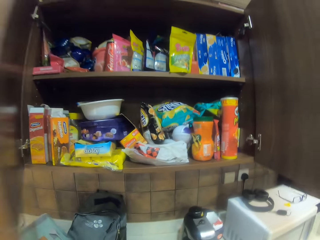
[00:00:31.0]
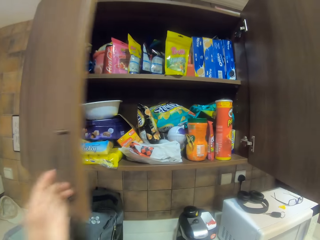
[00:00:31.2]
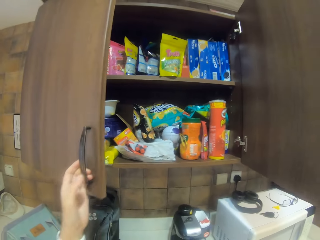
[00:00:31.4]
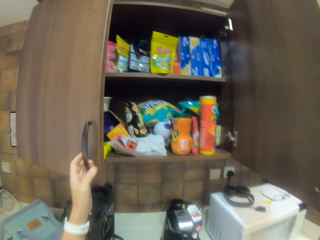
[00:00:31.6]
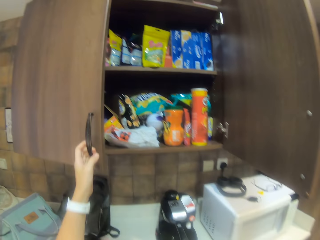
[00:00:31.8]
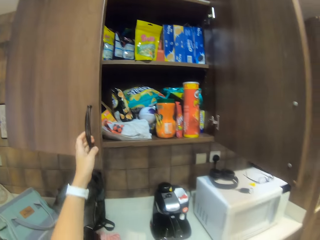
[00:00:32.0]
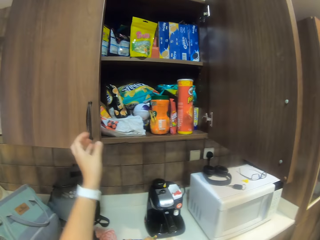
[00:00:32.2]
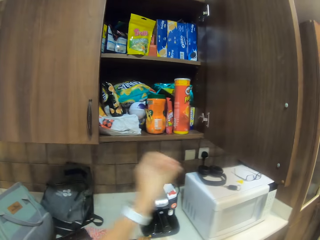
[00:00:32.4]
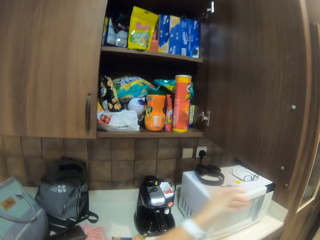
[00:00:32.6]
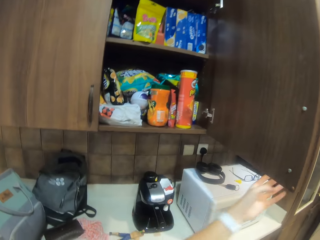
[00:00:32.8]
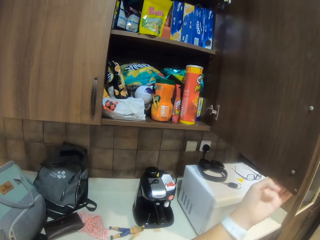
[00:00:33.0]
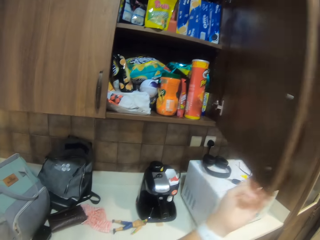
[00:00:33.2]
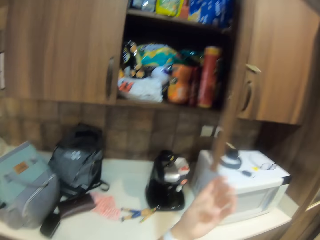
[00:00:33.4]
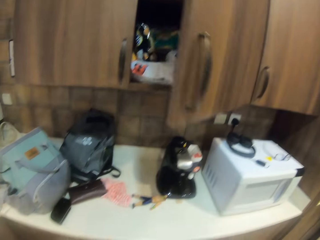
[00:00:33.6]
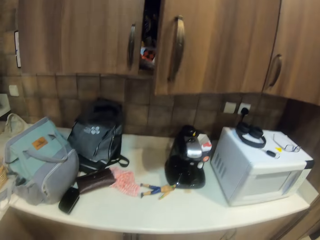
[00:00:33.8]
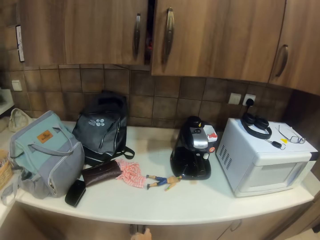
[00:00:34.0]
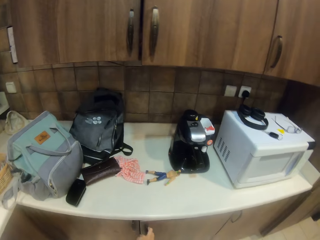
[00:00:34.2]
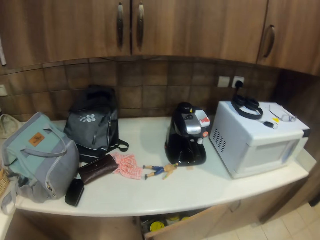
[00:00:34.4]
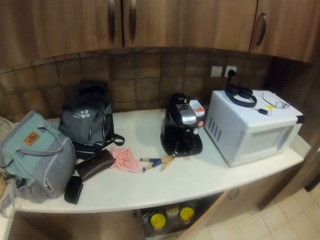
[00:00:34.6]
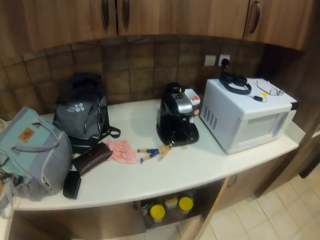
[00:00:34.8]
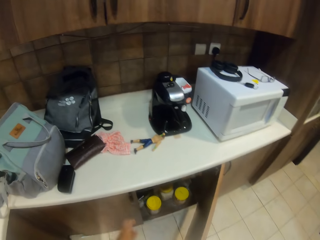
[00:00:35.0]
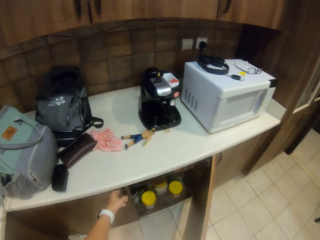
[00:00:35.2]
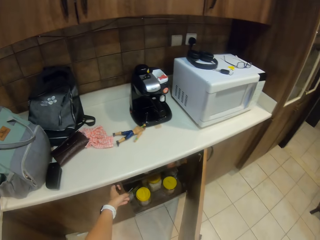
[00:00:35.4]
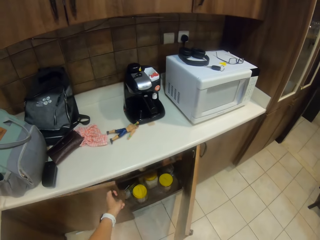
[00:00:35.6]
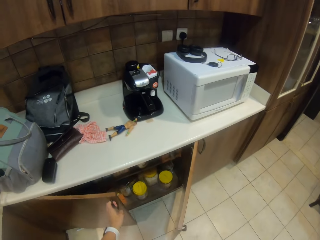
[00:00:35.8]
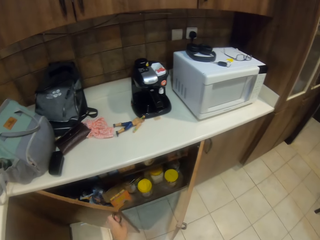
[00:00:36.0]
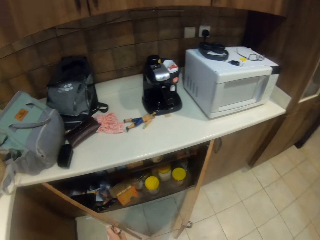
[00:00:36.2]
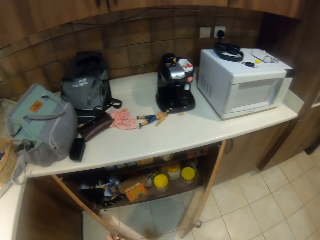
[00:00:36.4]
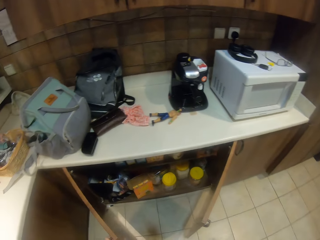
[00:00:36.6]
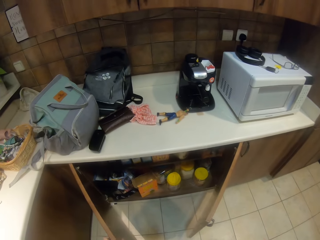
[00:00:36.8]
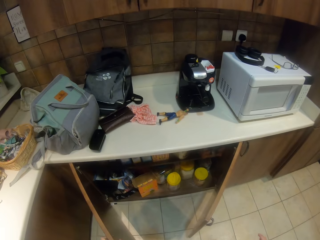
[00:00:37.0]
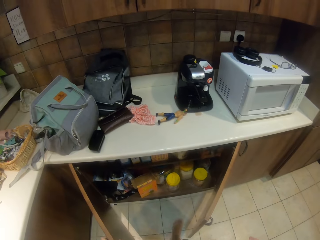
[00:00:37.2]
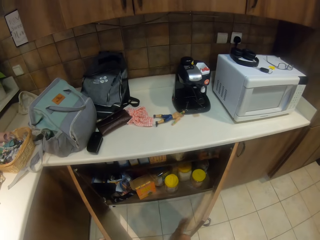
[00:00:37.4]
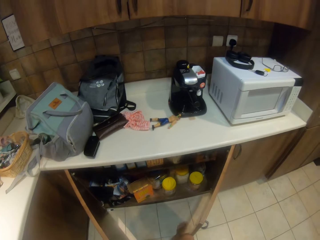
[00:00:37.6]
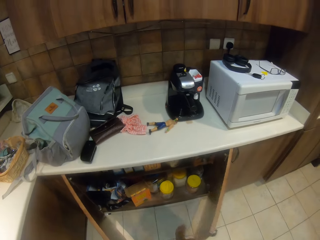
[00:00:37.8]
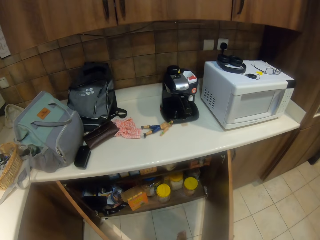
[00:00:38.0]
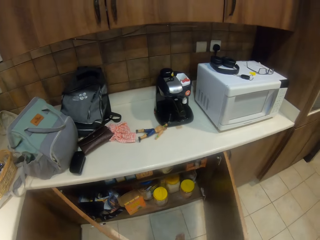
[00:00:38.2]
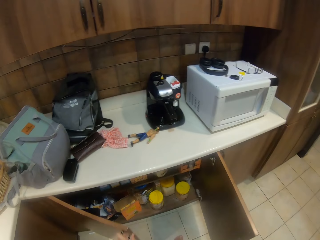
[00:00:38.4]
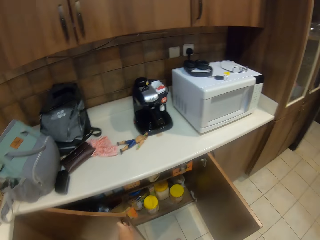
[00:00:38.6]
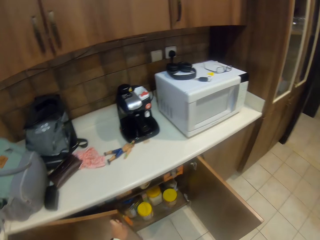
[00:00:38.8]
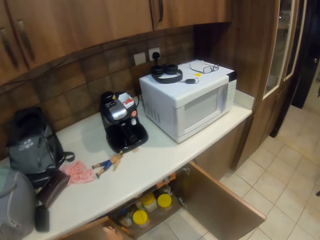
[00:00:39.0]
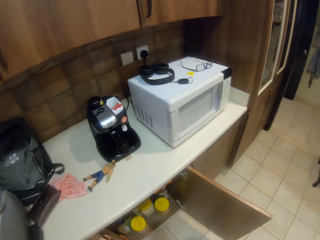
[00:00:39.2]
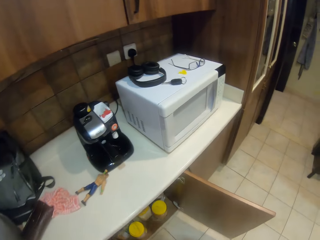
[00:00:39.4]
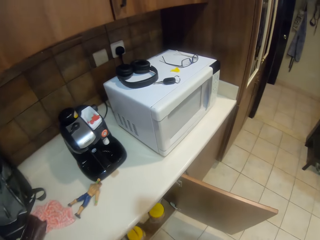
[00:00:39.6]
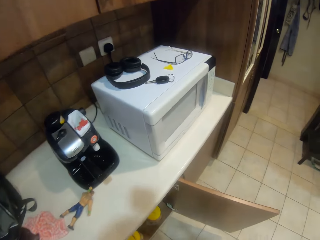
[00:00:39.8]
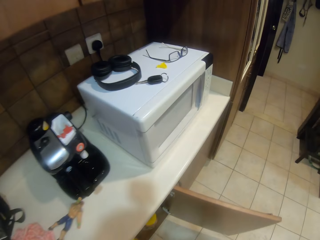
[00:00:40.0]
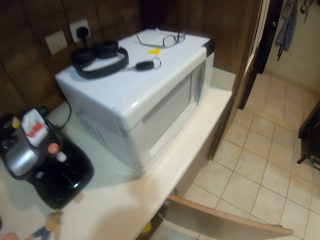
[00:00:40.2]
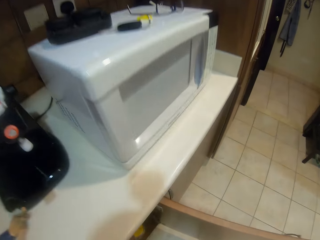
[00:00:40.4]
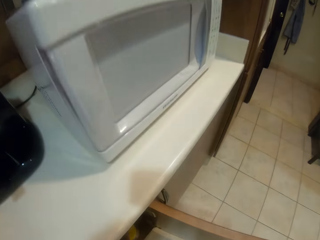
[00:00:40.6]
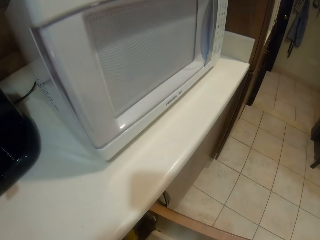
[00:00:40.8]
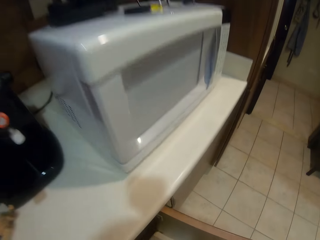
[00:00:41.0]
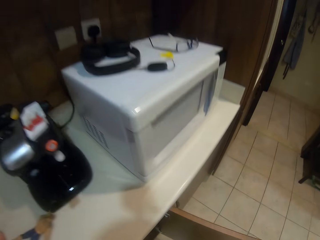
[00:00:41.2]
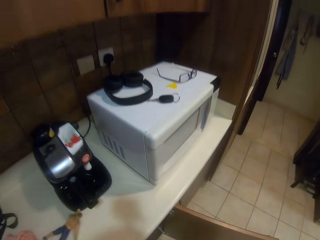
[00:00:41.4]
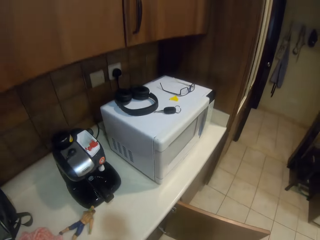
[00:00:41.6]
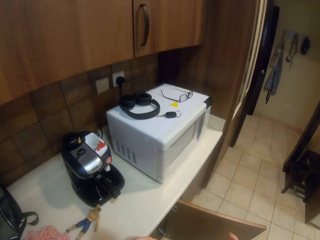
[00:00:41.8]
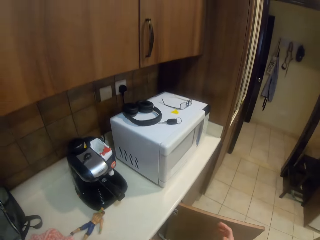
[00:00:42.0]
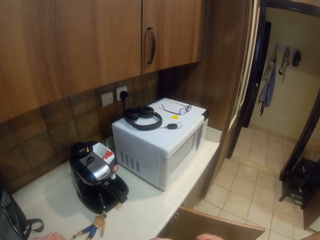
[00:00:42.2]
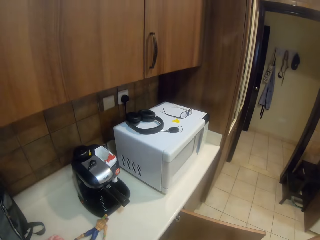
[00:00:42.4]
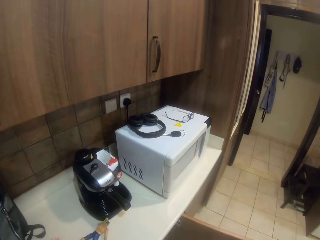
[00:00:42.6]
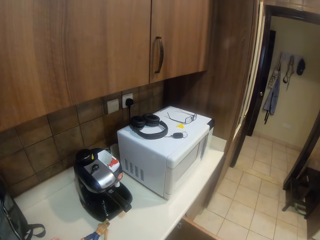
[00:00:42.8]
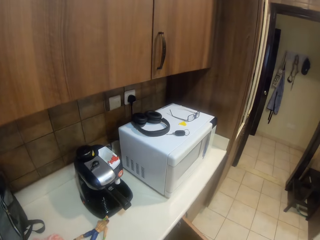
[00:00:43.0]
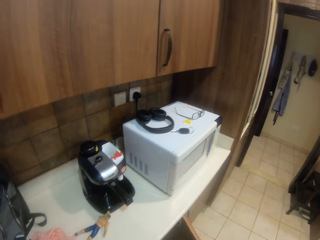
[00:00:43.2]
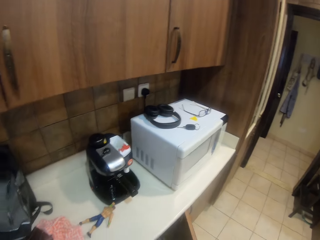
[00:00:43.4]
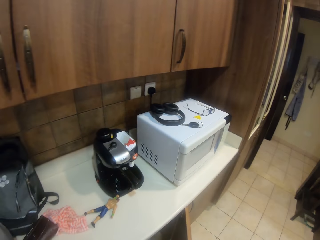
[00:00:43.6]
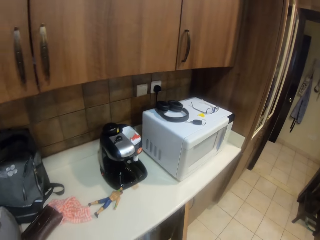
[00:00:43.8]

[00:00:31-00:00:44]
The camera wearer closes the cupboard doors. They open another cupboard. They stare inside the cupboard. They look around the house.

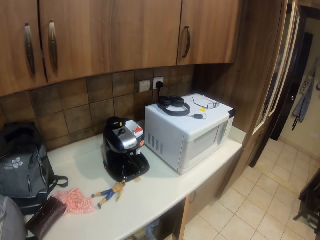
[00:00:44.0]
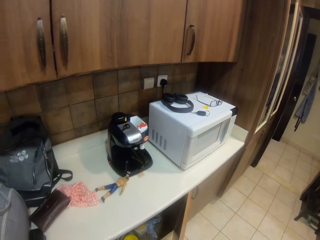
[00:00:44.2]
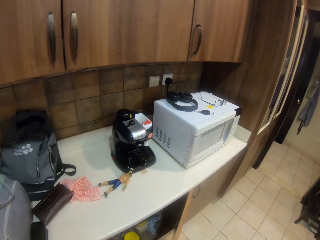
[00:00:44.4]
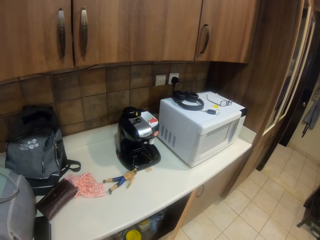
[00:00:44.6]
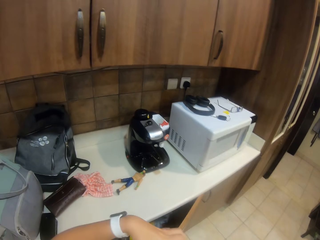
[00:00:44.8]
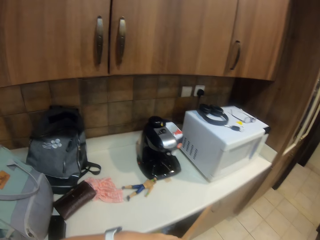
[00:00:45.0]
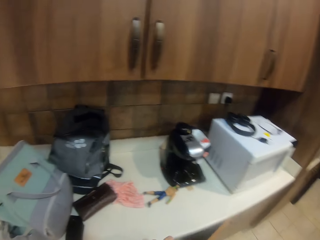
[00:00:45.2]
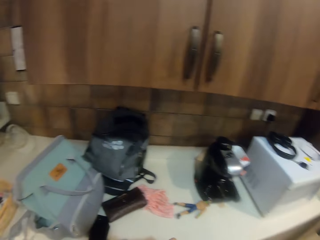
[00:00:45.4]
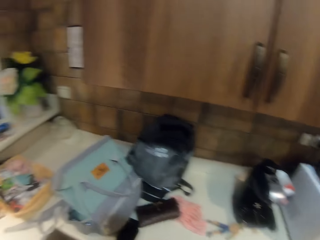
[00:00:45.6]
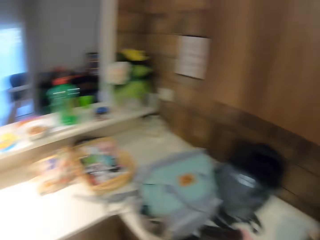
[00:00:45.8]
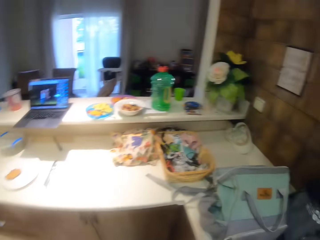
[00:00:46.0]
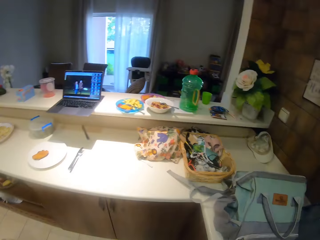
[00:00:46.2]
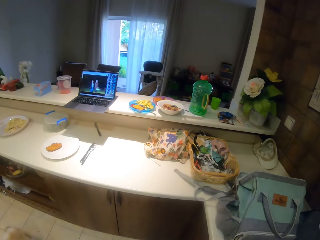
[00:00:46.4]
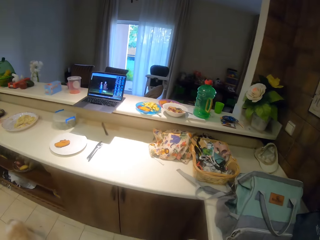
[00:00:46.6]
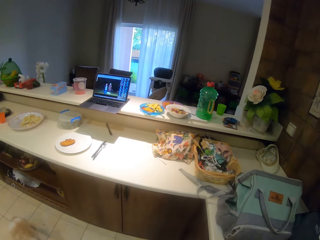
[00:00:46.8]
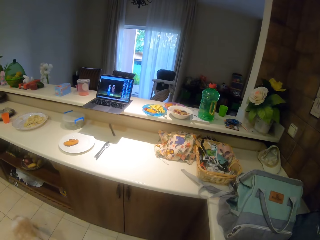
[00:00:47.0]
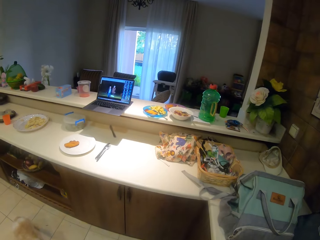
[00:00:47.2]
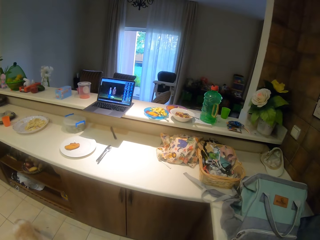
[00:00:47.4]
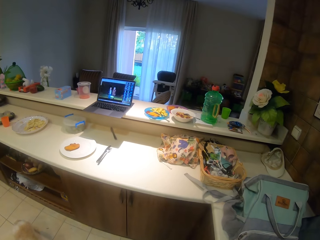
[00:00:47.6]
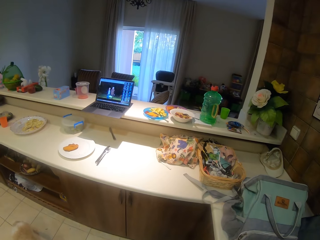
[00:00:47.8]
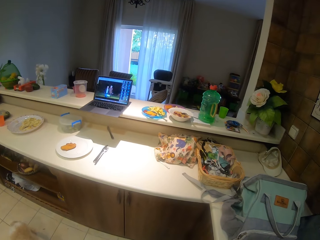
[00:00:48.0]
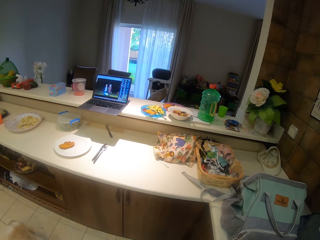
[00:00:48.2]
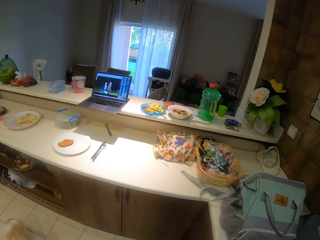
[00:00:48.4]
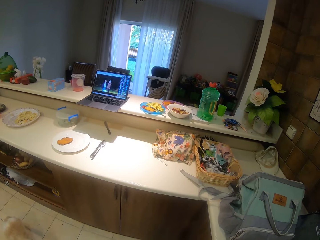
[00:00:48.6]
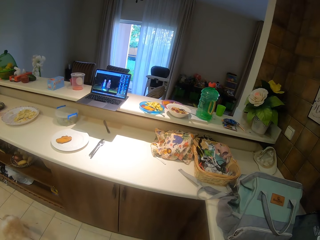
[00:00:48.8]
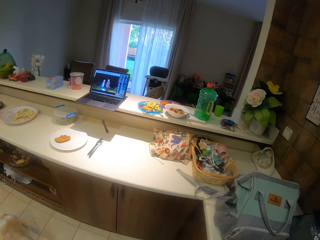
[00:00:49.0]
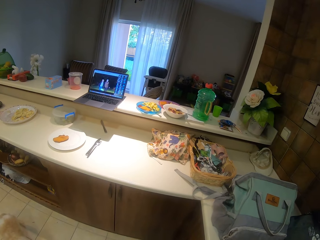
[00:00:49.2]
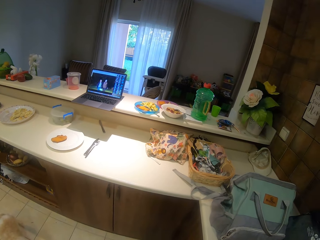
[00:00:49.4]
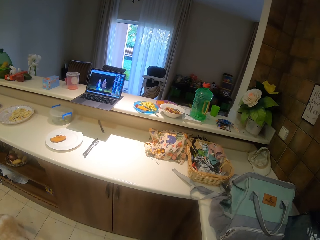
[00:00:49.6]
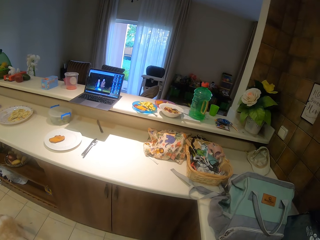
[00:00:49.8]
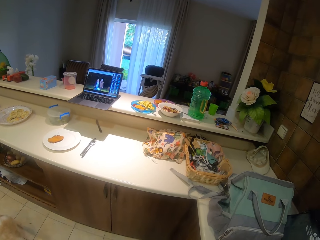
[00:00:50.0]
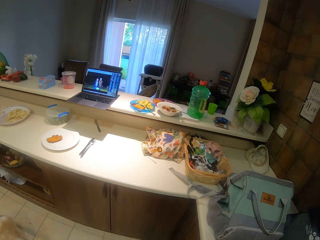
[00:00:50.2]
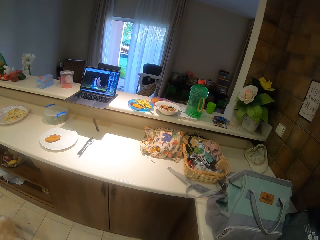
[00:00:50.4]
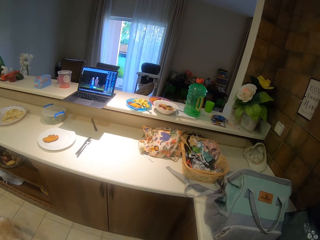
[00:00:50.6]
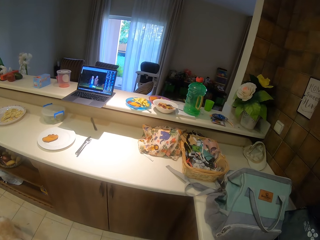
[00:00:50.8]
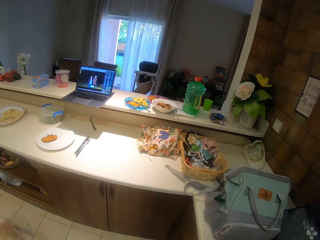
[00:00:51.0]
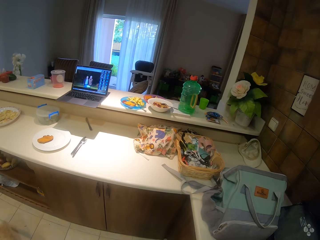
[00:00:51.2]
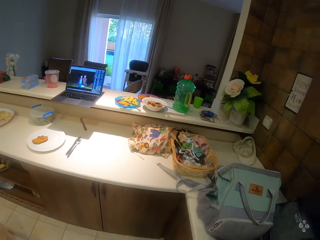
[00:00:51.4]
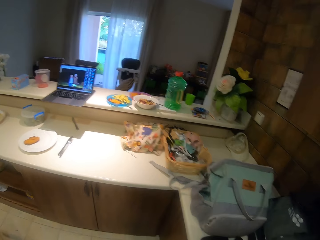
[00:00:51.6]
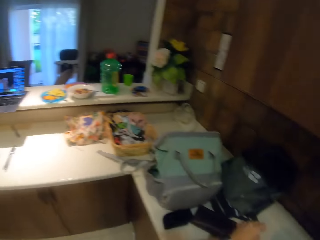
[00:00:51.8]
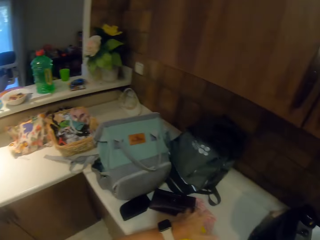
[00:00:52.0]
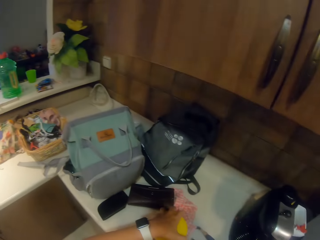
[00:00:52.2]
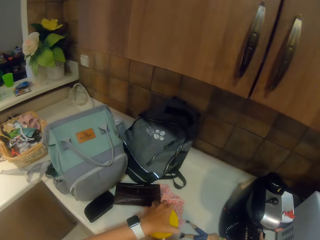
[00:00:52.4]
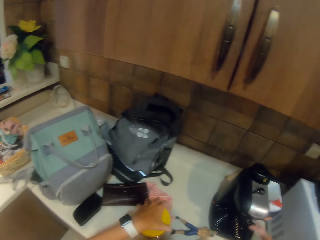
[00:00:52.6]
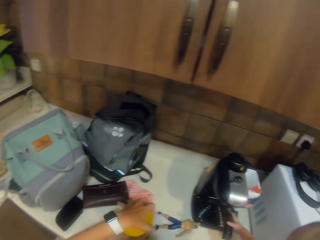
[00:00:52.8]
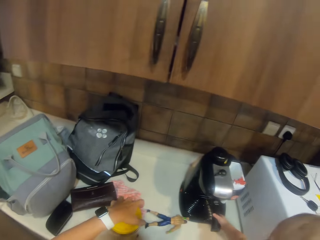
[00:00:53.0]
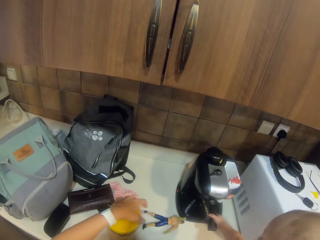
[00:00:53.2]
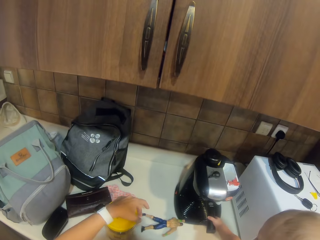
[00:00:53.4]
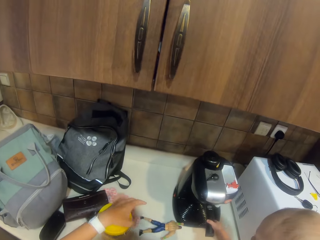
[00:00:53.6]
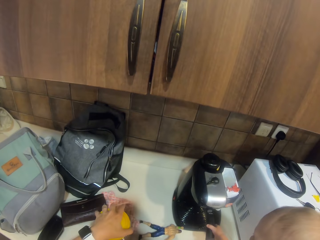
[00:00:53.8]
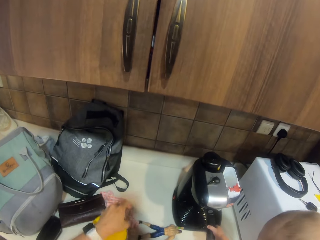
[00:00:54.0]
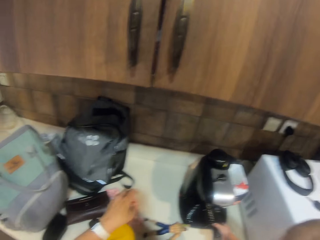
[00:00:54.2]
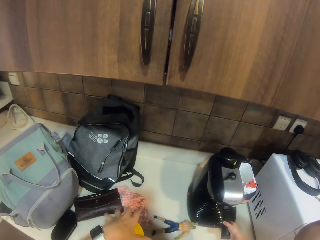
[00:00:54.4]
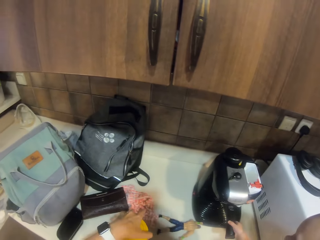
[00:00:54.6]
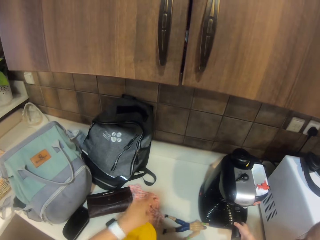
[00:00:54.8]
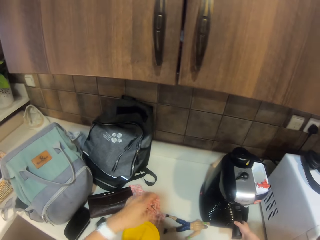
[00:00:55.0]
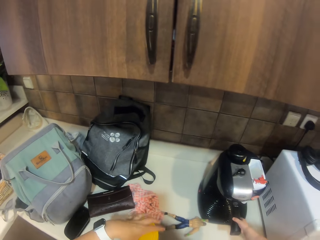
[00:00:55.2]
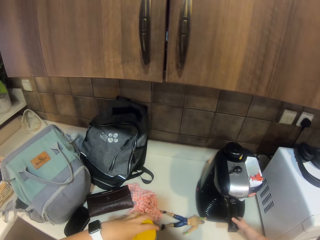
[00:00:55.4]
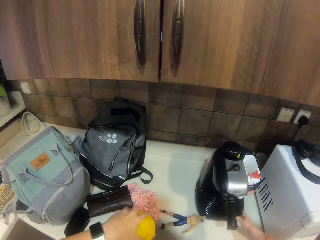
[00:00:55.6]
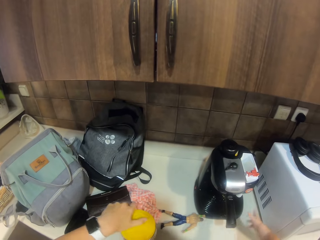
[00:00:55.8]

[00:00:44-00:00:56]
The camera wearer watches the video with a laptop. They close the cabinet doors. They look around the house. They open a tin of peanuts.
